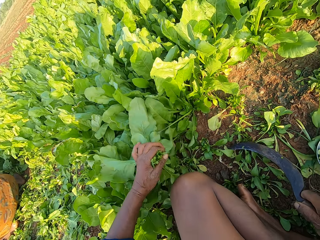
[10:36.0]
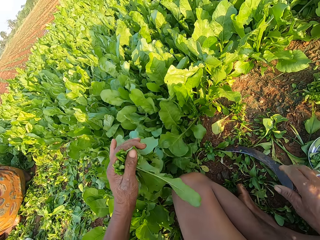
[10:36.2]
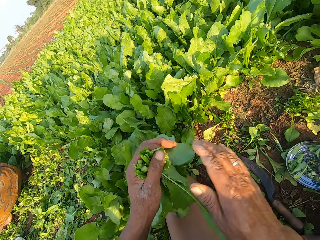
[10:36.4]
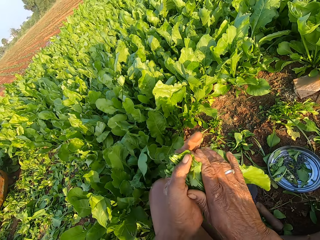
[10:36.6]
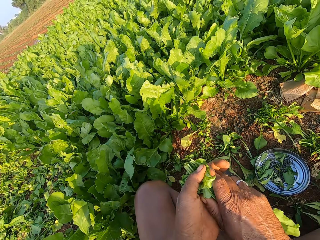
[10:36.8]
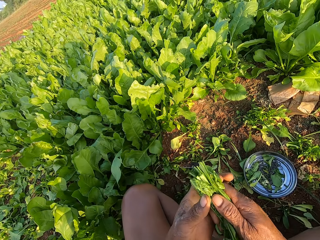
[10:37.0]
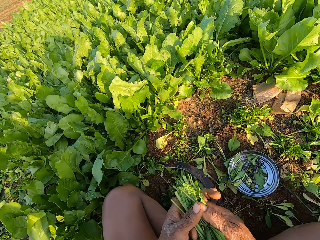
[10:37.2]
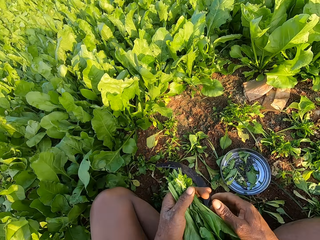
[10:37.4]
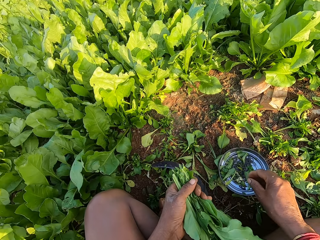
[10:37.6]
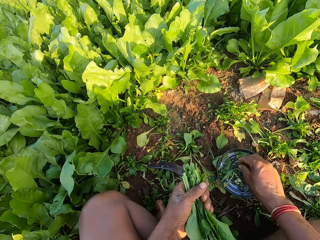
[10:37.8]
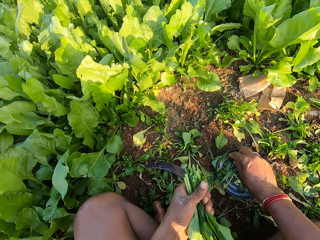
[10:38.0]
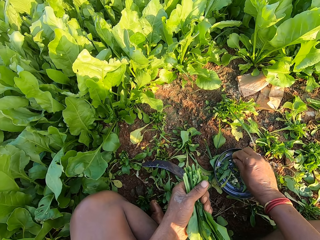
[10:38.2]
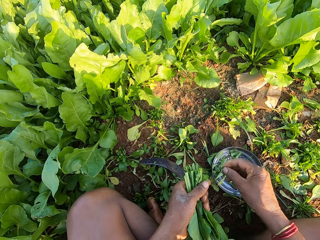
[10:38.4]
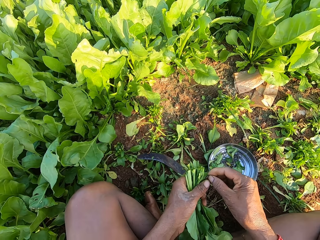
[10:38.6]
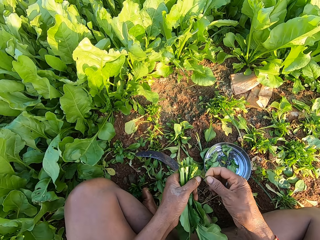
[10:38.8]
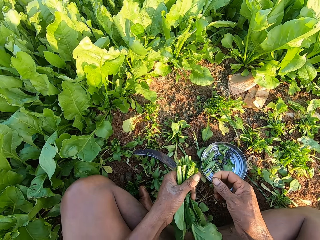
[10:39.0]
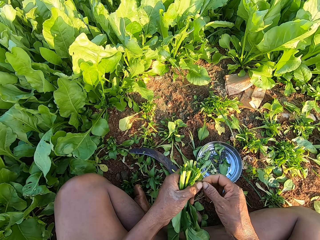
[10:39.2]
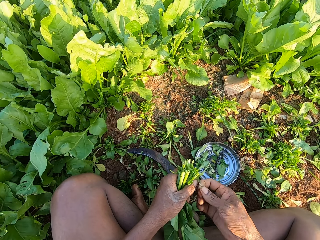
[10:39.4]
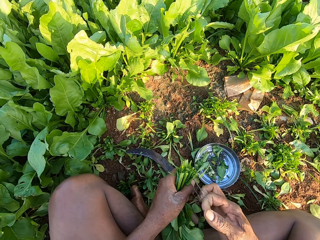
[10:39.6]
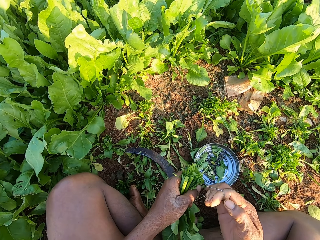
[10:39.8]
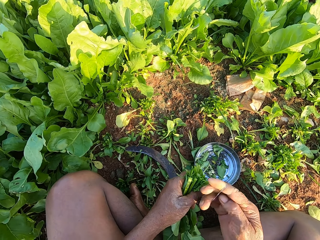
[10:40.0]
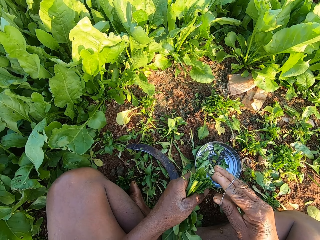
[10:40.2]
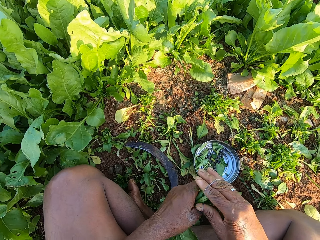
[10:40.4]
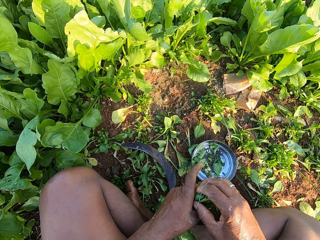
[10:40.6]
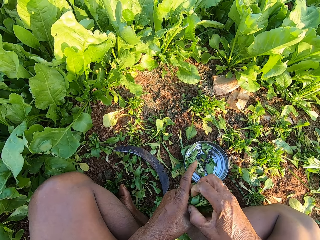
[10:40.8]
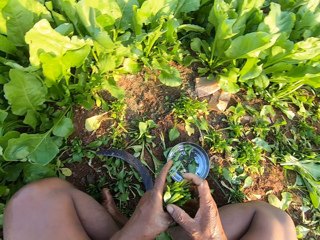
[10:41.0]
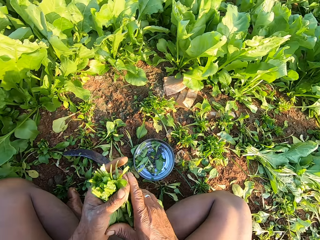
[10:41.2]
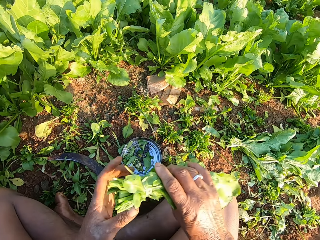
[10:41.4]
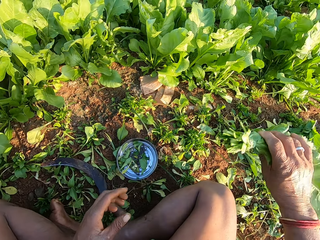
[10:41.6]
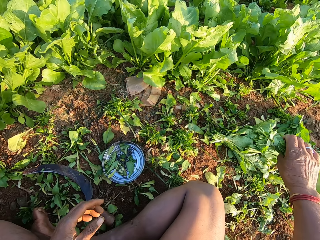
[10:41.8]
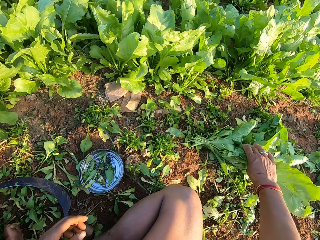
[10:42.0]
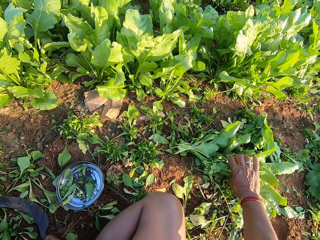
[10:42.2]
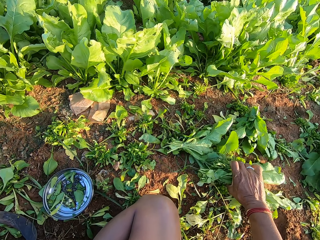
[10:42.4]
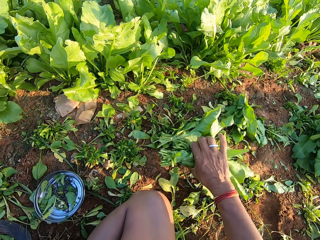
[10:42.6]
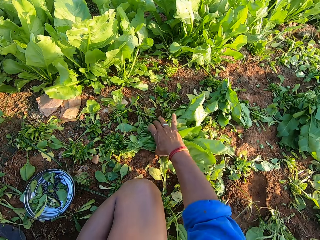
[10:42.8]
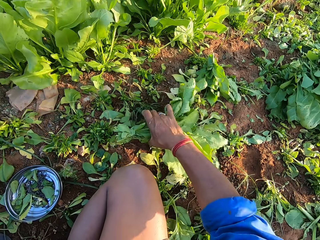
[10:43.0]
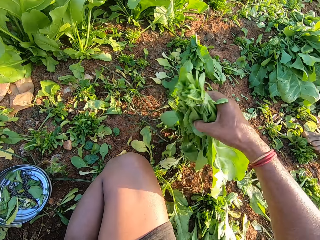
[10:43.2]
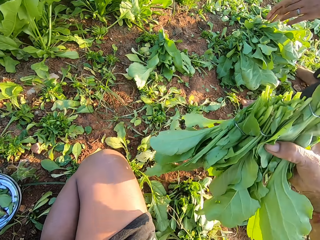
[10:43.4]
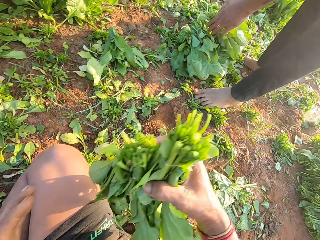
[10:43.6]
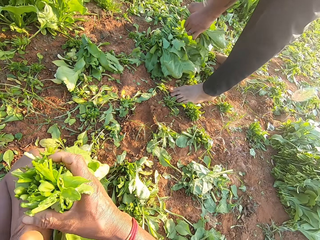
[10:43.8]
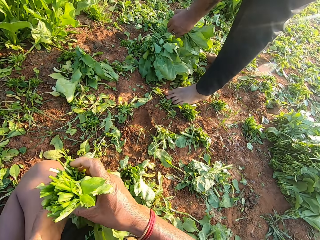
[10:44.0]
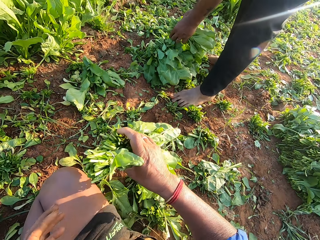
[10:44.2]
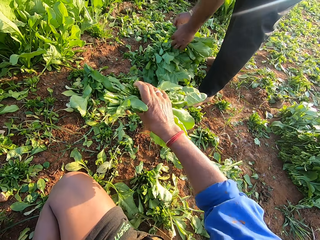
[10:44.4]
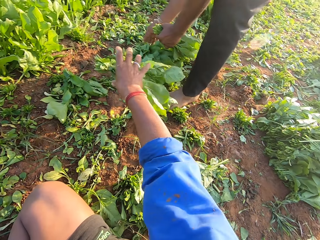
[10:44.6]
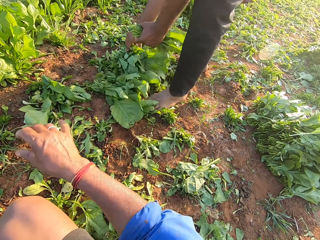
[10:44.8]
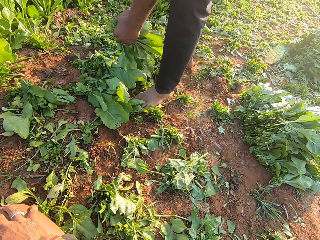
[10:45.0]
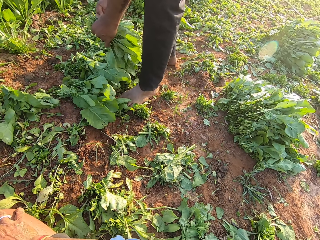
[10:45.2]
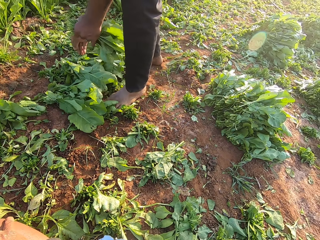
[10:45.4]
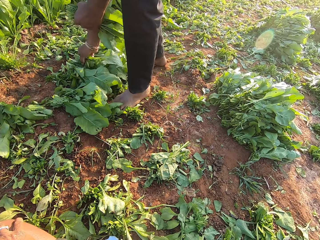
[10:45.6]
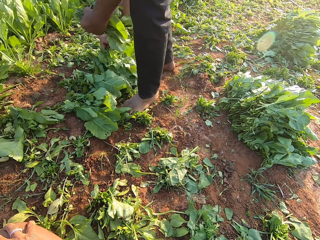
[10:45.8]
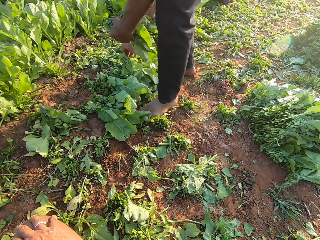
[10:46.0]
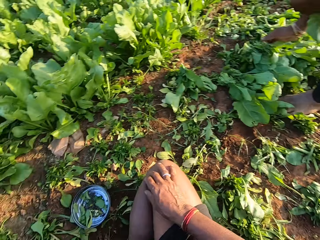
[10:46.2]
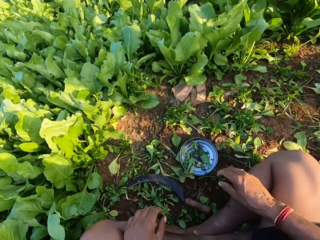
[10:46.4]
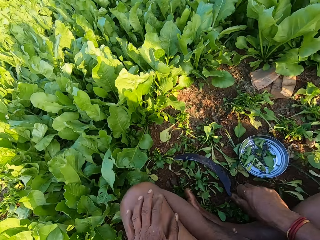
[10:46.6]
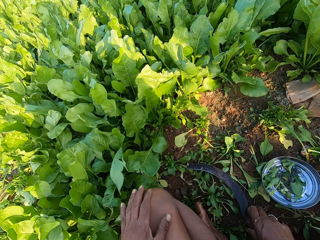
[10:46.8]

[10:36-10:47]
The camera wearer drops the sickle on the floor with his right hand. He holds the plants in both hands. He picks a rubber band from the metal plate on the floor with his right hand. He stretches the rubber band. He places the rubber band on his right hand with his left hand. He places the rubber band on the plants with his right hand. He passes the plants to his right hand with his left hand. He picks the plants from the floor with his right hand. A man picks the plants from the floor with both hands. The camera wearer holds the plants in both hands. He drops the plants on the floor with his right hand. He throws the spinach bunch to the man.

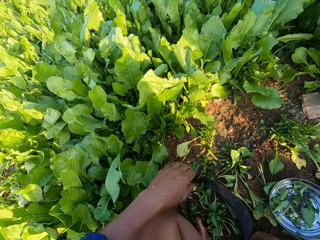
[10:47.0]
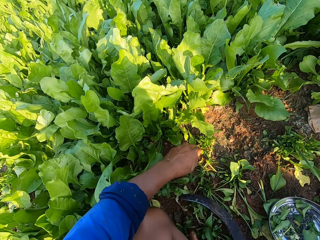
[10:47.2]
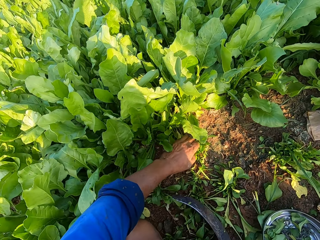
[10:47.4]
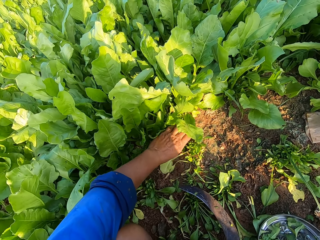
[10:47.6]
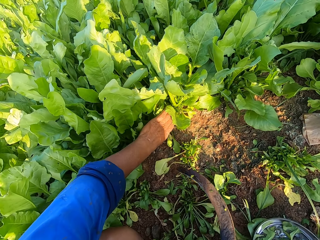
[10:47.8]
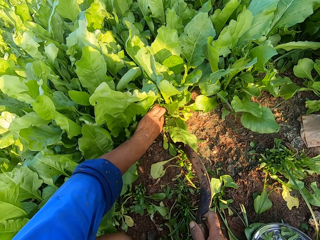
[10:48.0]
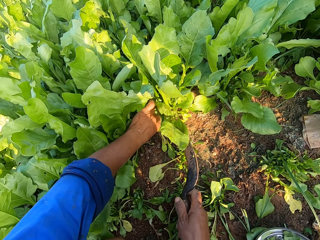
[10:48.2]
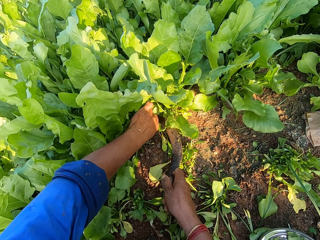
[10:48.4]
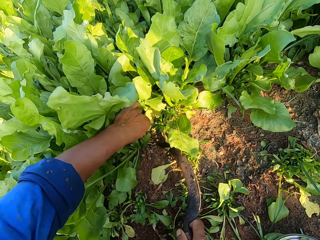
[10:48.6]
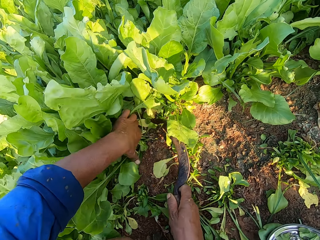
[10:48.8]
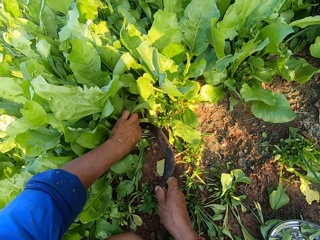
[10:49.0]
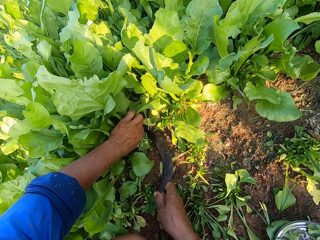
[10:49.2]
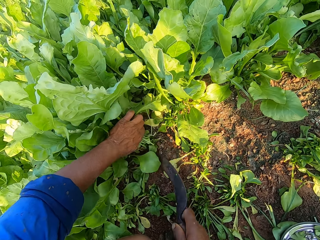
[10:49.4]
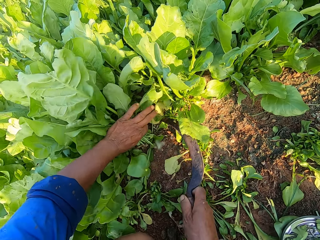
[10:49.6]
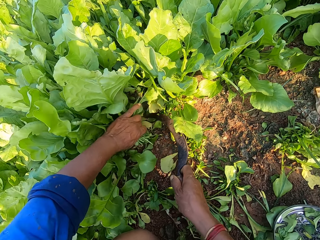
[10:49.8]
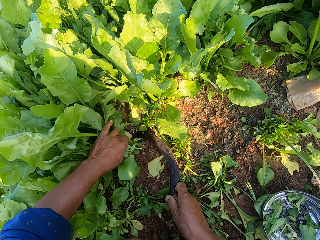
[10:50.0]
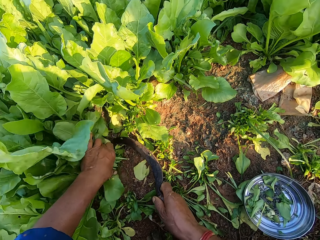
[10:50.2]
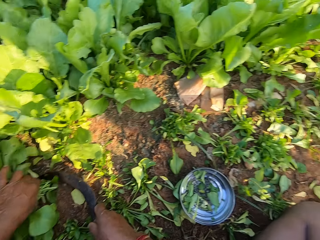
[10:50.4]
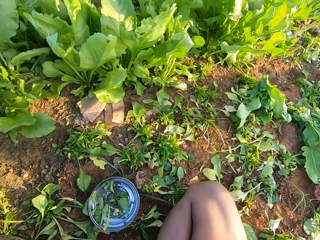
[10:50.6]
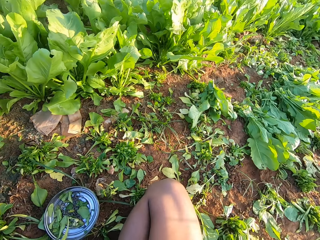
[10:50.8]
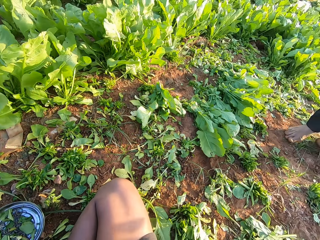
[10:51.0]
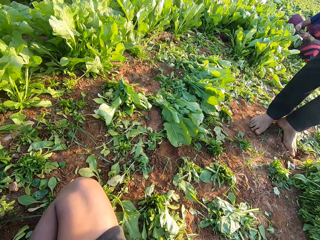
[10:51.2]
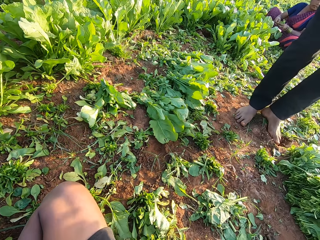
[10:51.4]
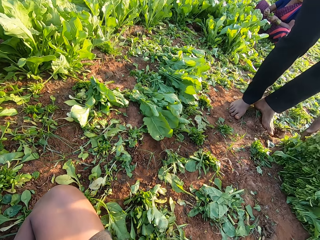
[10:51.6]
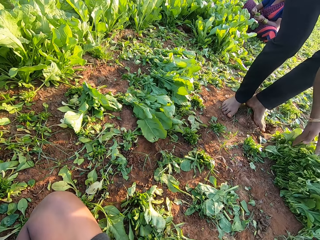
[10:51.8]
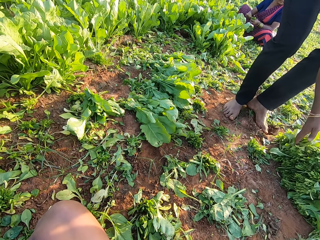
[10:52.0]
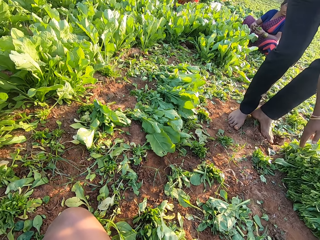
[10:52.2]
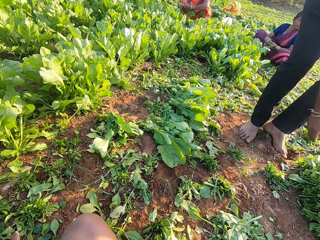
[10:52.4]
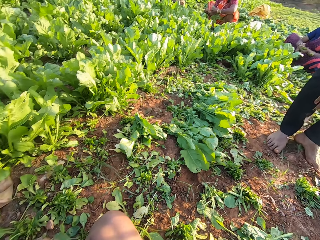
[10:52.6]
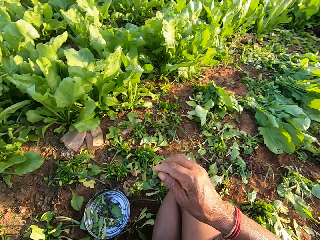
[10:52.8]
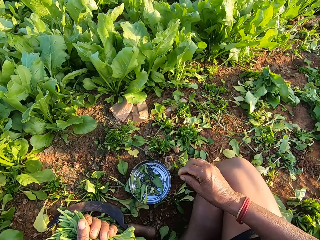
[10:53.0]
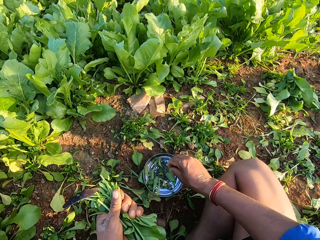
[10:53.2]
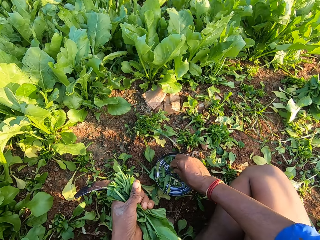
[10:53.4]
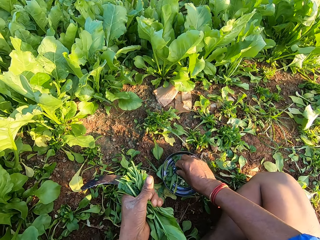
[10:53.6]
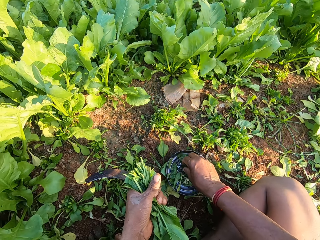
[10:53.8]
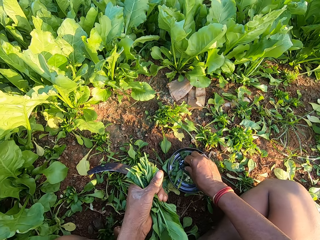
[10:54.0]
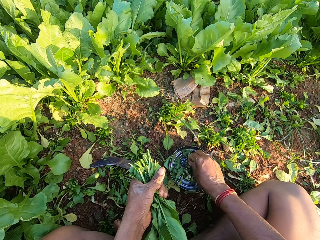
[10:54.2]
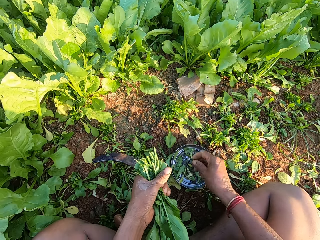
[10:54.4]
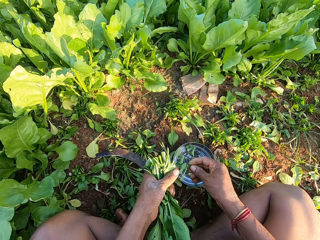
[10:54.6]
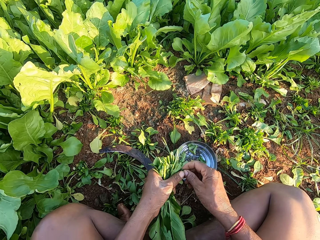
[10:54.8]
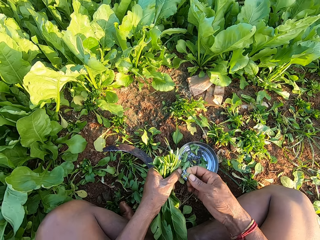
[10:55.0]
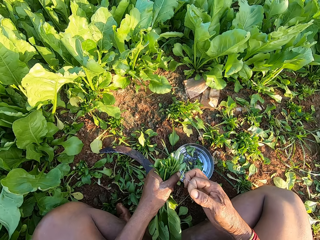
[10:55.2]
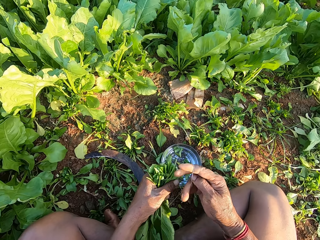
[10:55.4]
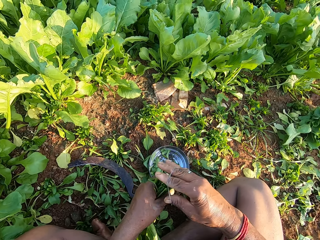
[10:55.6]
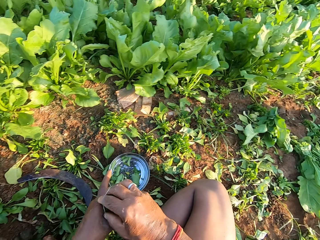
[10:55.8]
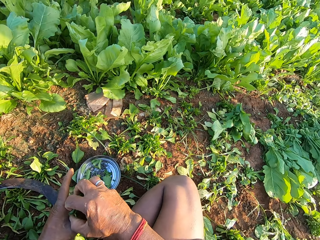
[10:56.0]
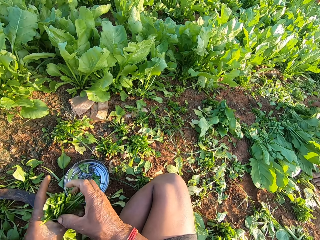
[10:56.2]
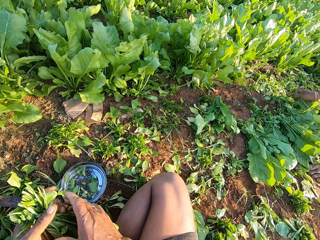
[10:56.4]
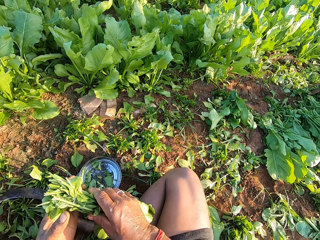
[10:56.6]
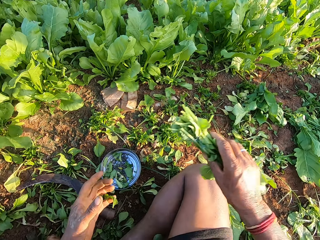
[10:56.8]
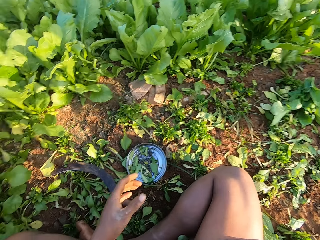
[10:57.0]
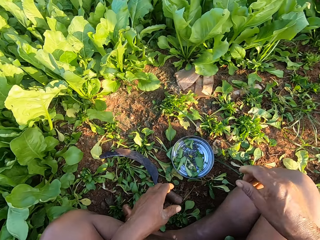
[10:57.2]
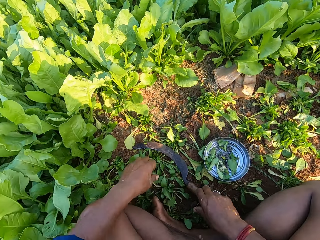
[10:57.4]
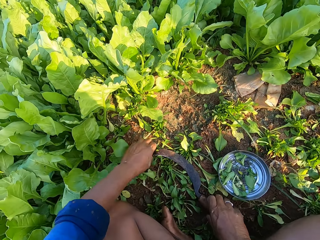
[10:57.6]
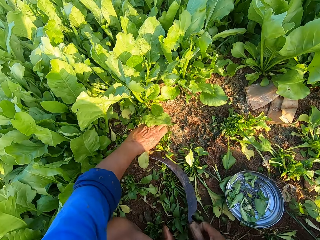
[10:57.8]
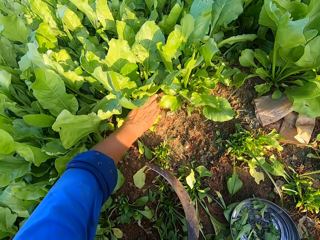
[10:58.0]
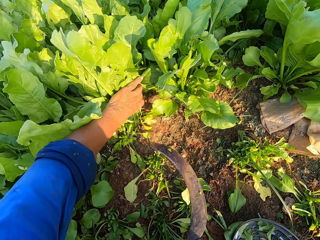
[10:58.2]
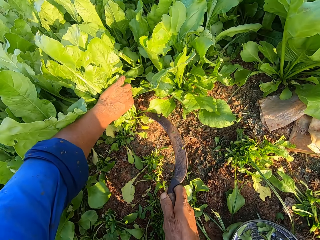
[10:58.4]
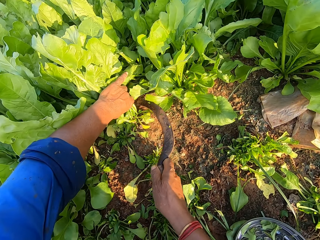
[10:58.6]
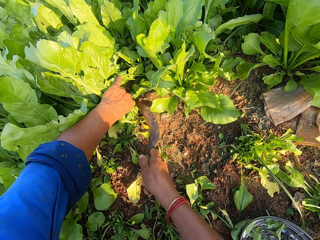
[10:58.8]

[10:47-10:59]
The camera wearer picks the sickle from the floor with his right hand. He holds the plants on the floor with his left hand. He cuts the plants with the sickle with his right hand. He holds the plants on the floor with his left hand. He cuts the plants with the sickle with his right hand. He holds the plants on the floor with his left hand. He looks at other people. A woman holds the plants in both hands. The man touches the plants on the floor with both hands. The camera wearer picks a rubber band from the metal plate on the floor with his right hand. He opens the rubber band with both hands. He holds the rubber band with his right hand. He places the rubber band on the plants with his right hand. He passes the plants to his right hand with his left hand. He drops the plants on the floor with his right hand. He picks the sickle from the floor with his right hand. He holds the plants on the floor with his left hand.
